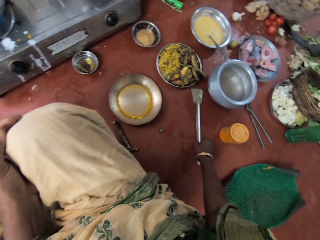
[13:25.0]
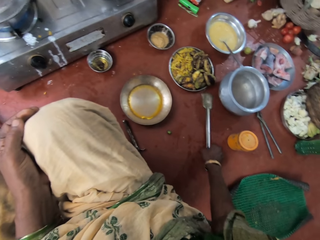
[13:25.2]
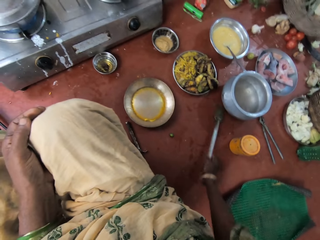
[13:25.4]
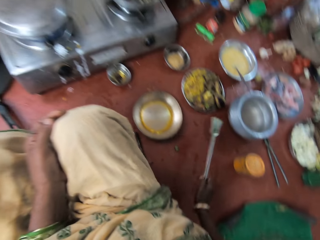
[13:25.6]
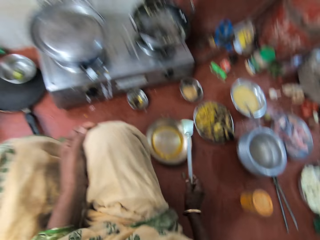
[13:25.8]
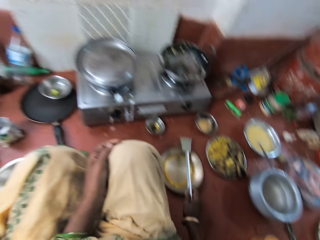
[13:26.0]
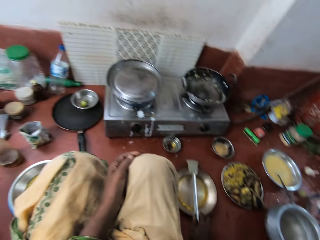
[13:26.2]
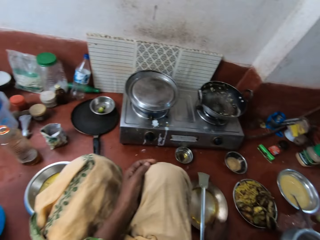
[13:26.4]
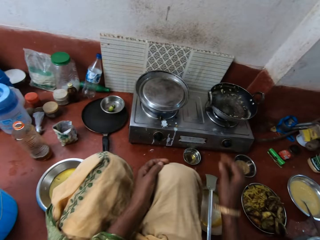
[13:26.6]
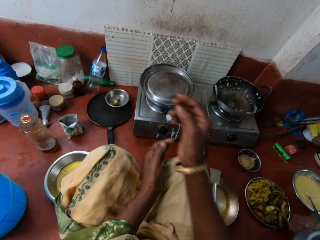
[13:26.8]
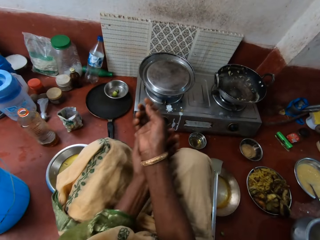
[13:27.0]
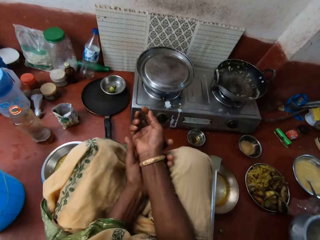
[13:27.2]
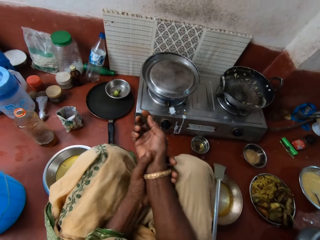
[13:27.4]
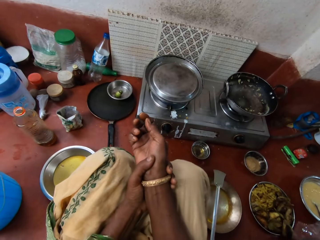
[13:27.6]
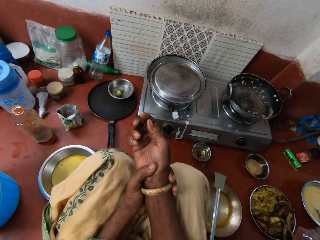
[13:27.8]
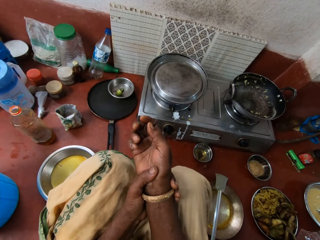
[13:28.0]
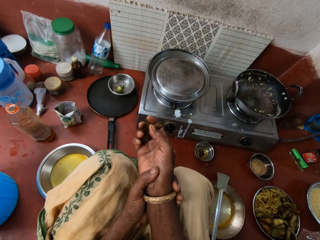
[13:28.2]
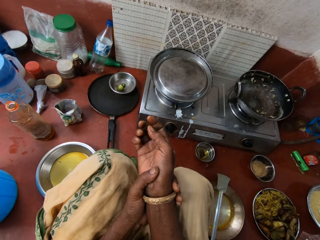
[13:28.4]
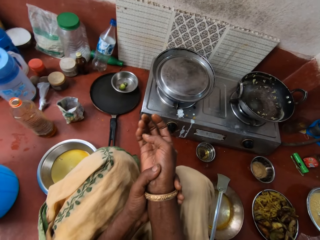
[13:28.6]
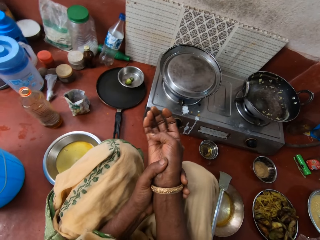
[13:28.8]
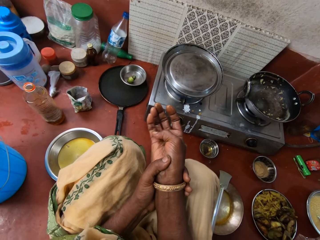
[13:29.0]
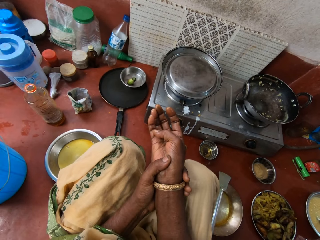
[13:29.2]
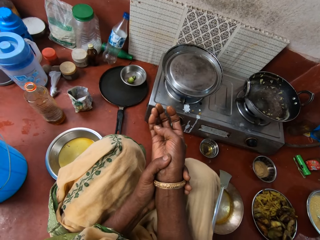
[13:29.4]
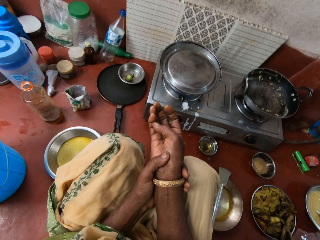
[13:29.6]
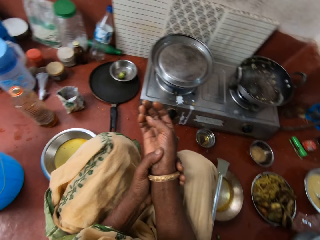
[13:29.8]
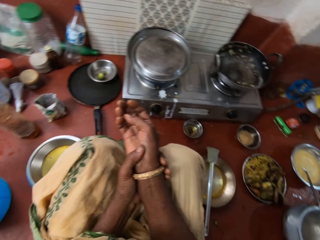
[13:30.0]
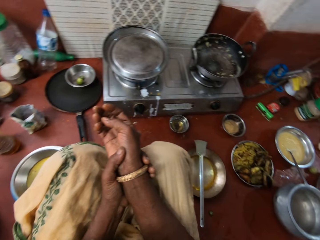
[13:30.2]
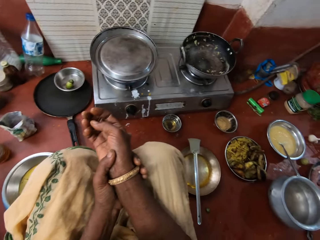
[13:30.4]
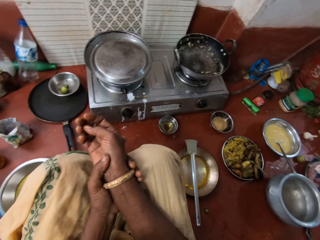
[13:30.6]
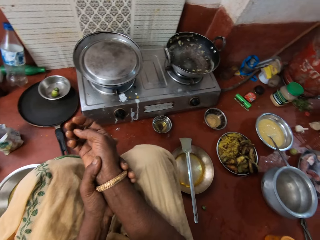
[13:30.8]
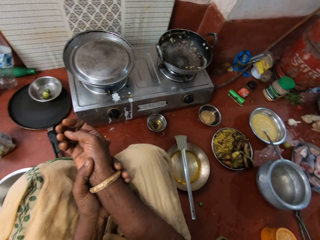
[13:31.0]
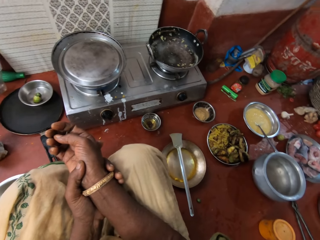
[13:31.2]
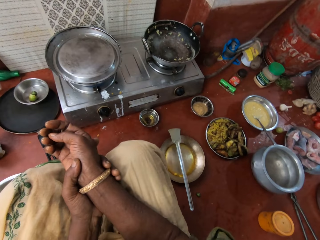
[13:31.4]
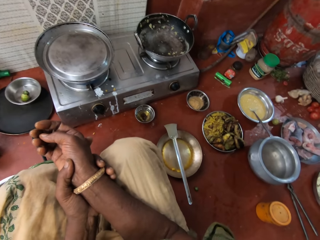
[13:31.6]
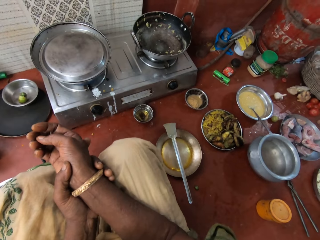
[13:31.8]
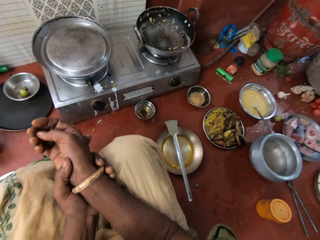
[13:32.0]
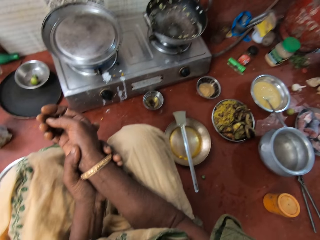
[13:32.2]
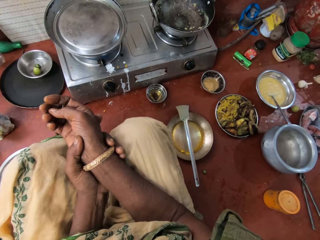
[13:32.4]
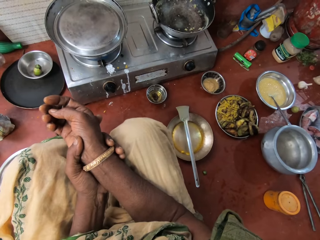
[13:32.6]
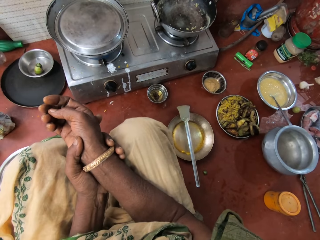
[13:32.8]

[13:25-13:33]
The camera wearer picks the turner spoon with her right hand from the floor. She places the turner spoon on the pan on the floor with her right hand. She folds her hands. She stares in the kitchen.

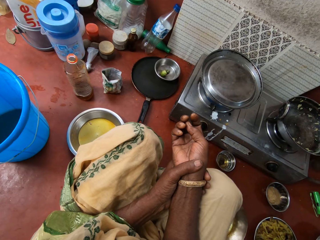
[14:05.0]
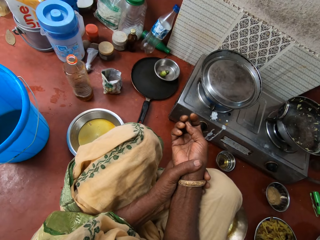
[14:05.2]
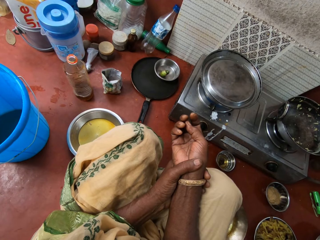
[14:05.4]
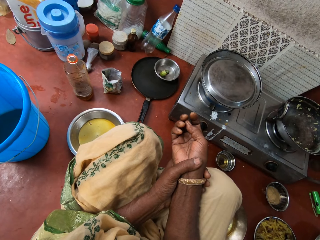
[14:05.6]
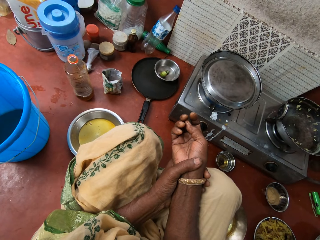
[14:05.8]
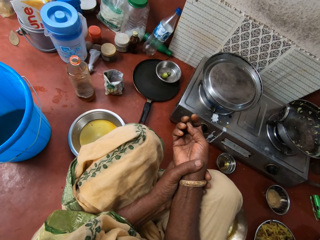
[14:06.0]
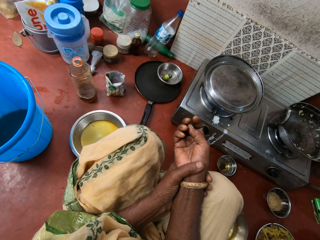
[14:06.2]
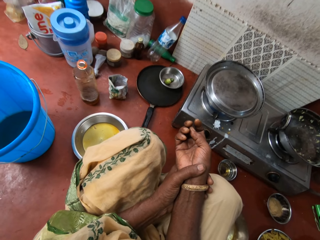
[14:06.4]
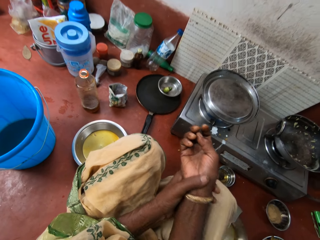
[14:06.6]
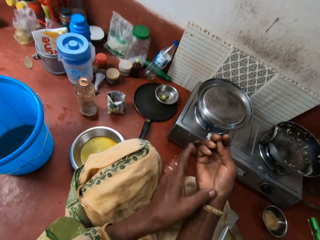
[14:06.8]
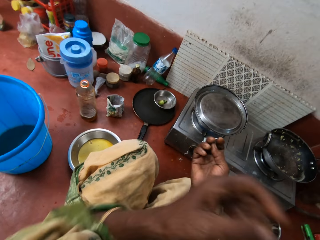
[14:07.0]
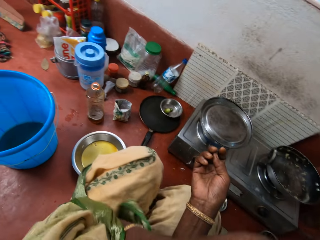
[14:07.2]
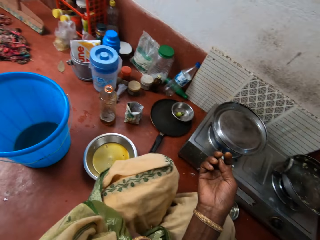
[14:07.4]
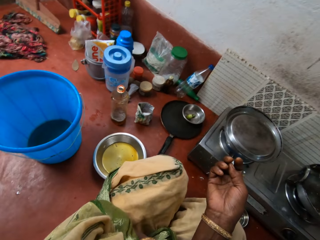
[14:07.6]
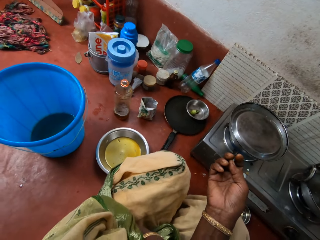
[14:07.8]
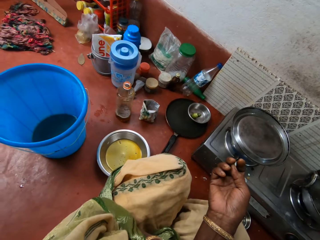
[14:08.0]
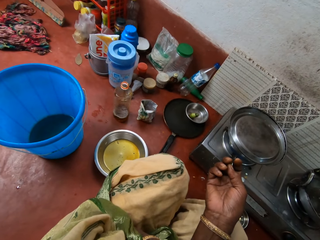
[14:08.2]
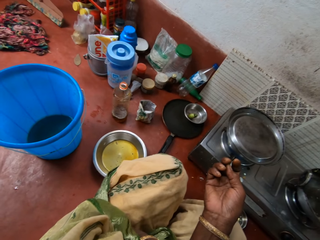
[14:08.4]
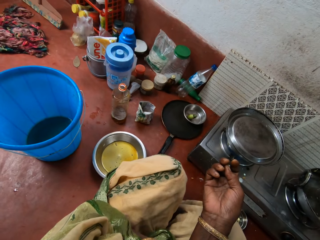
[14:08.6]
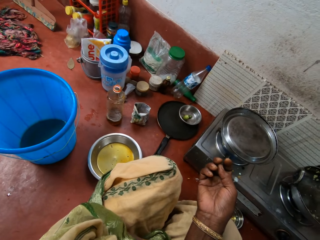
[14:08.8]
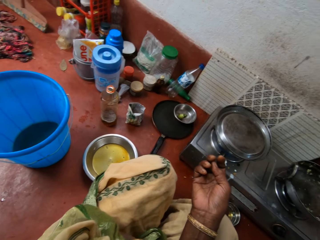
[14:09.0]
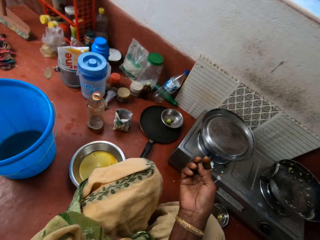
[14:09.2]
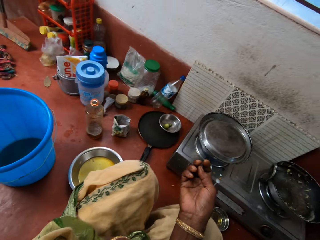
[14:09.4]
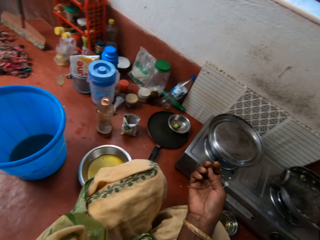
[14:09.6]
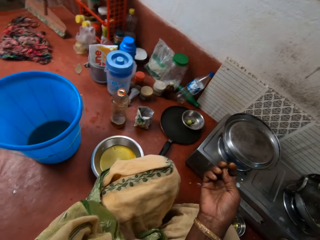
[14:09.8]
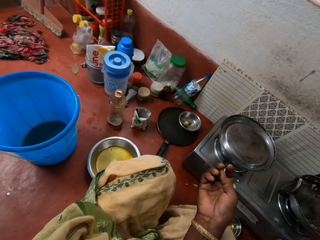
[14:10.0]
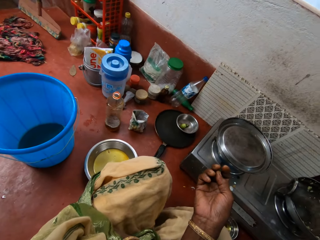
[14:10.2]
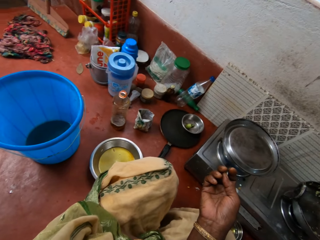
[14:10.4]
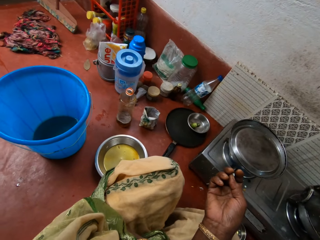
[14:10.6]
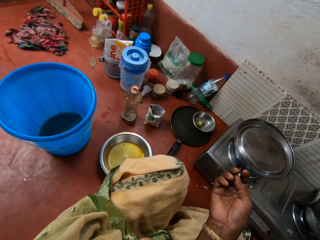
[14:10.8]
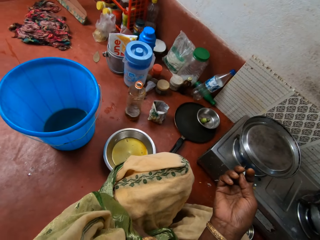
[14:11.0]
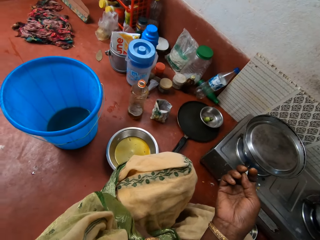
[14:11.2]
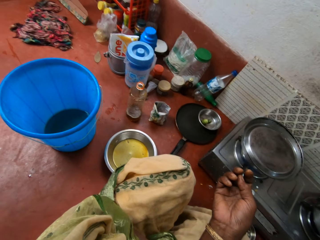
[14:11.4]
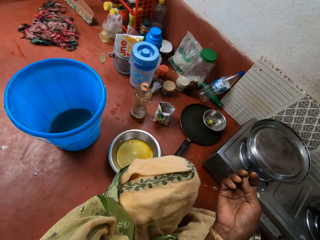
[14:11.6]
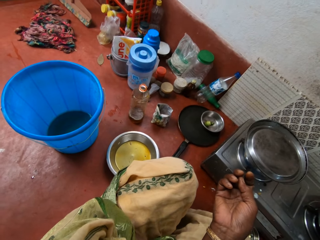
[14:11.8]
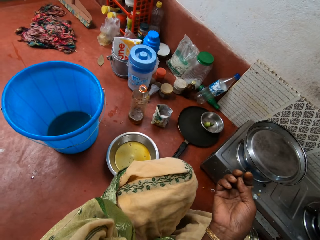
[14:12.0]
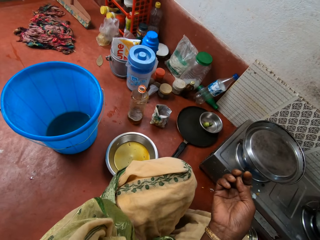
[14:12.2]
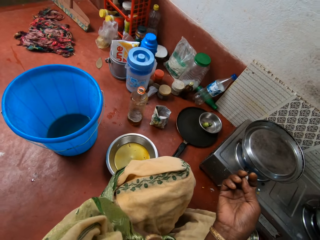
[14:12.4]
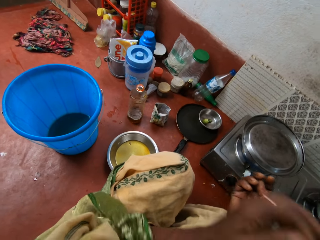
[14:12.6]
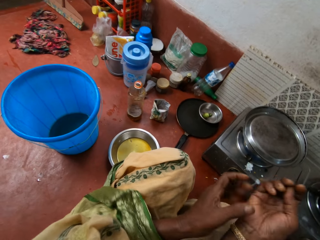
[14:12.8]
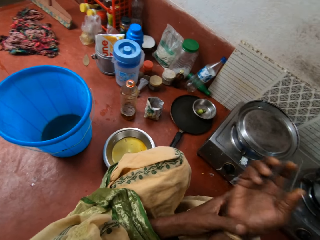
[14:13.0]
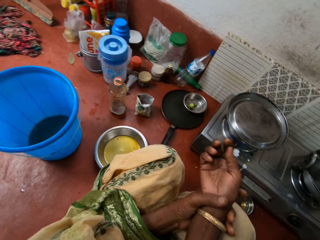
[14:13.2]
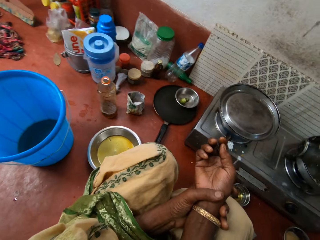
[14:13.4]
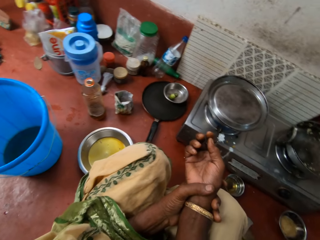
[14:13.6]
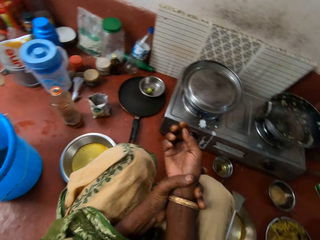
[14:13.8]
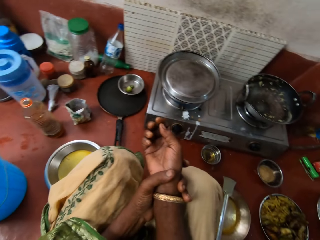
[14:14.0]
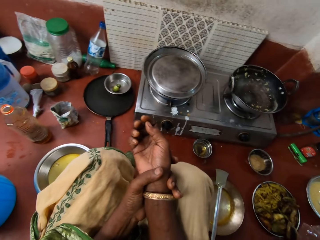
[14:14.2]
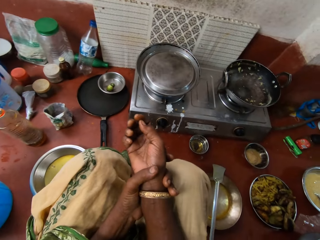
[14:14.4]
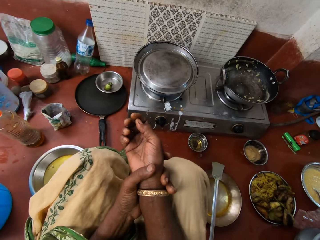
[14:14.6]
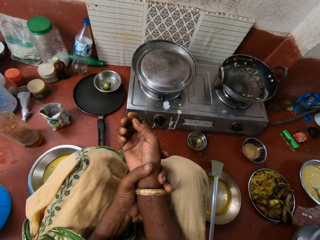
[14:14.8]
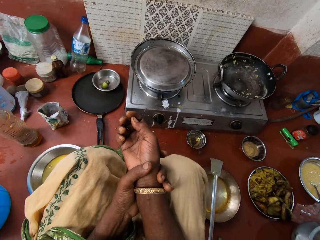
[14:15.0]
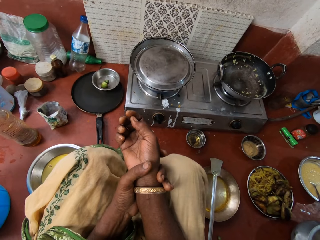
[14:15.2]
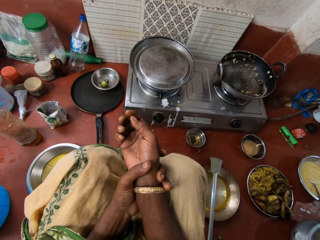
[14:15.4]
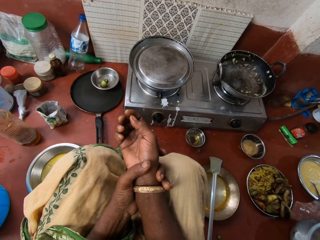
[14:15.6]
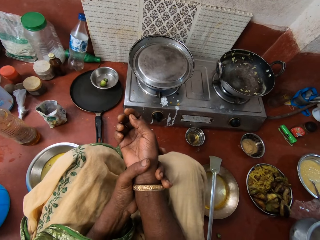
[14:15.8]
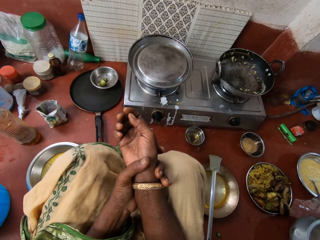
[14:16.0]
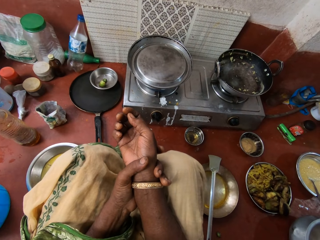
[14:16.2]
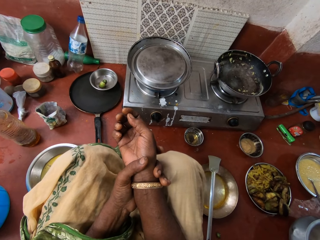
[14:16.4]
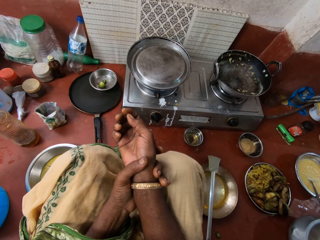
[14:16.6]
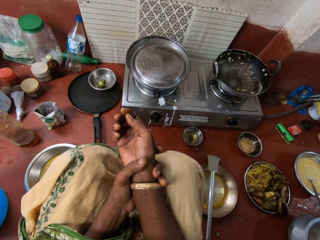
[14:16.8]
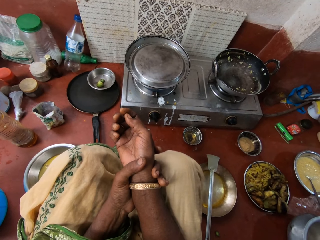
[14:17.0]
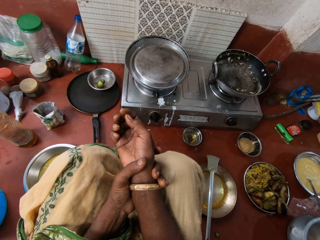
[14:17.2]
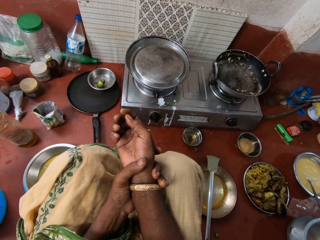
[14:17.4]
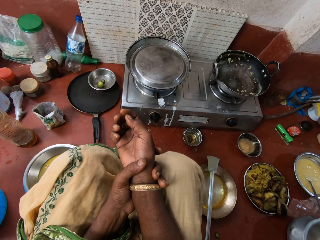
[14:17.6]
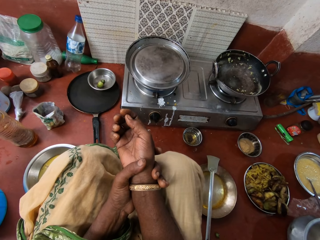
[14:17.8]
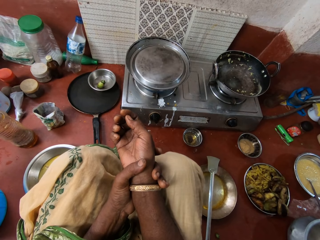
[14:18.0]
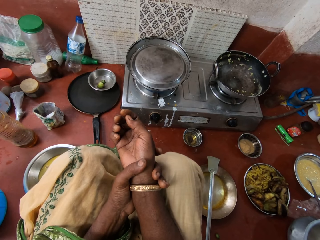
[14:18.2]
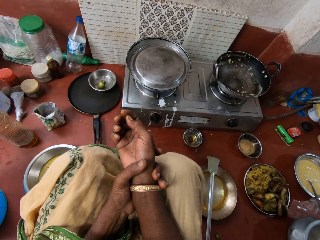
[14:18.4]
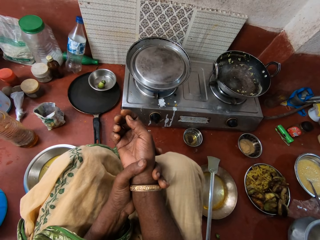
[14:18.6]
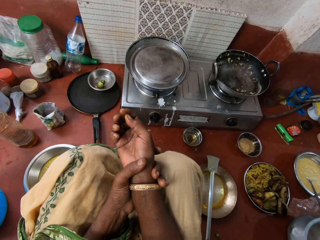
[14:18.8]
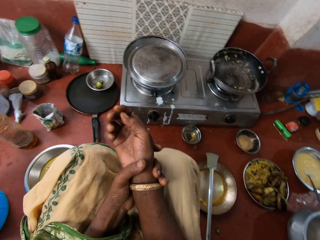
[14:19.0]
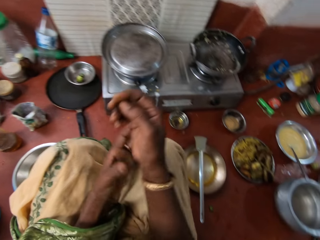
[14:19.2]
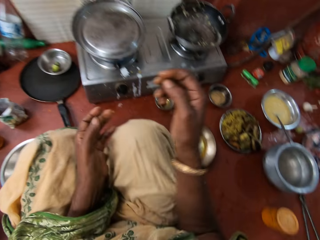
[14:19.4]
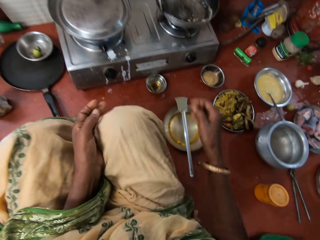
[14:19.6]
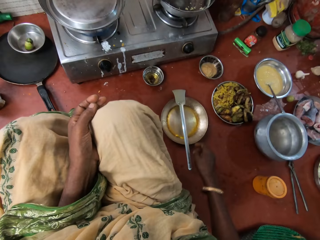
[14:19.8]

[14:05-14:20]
The camera wearer raises her left hand towards her face. She lowers her left hand.
